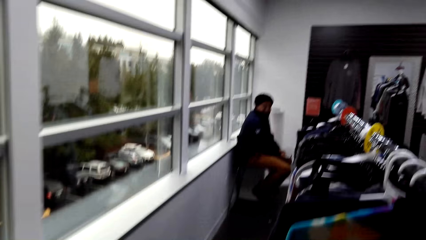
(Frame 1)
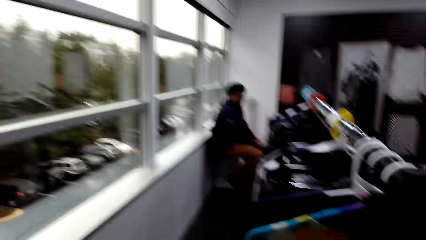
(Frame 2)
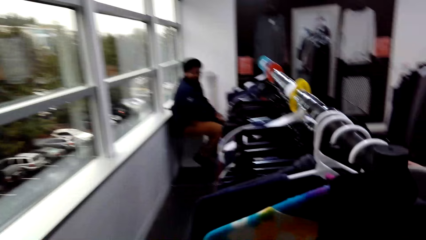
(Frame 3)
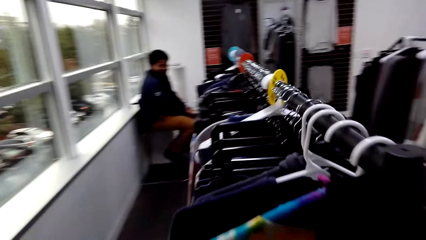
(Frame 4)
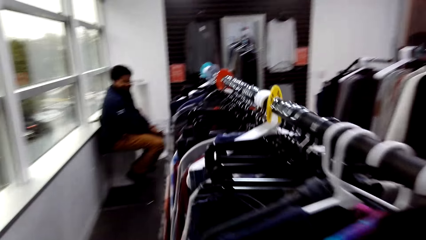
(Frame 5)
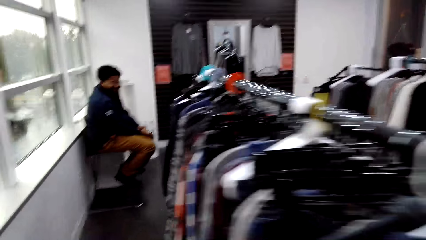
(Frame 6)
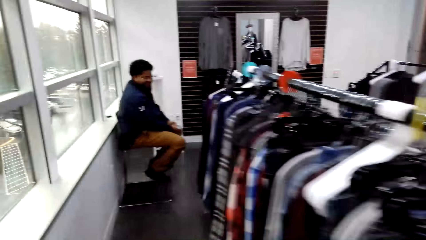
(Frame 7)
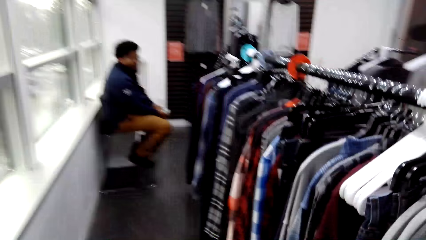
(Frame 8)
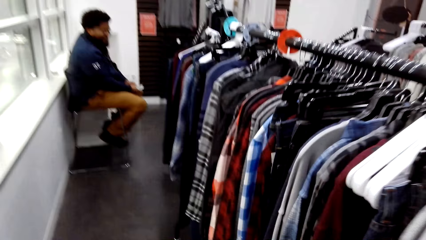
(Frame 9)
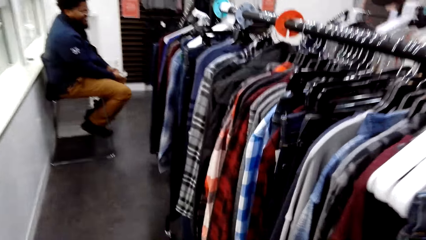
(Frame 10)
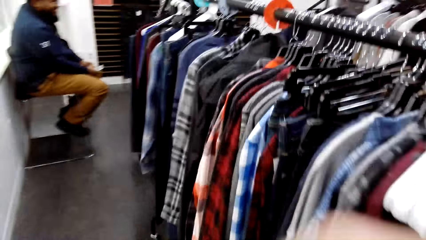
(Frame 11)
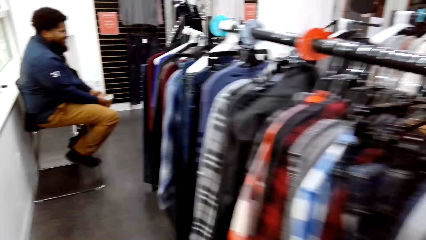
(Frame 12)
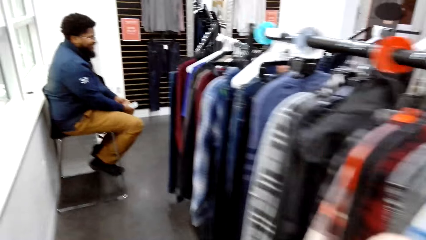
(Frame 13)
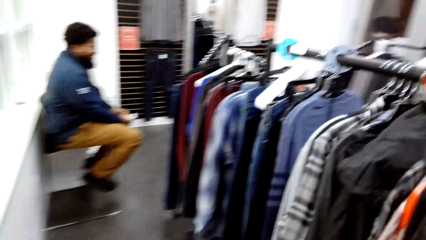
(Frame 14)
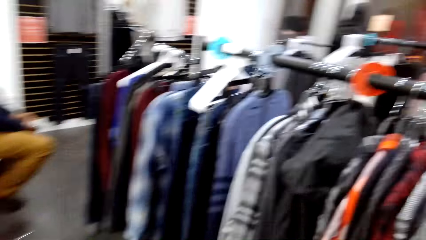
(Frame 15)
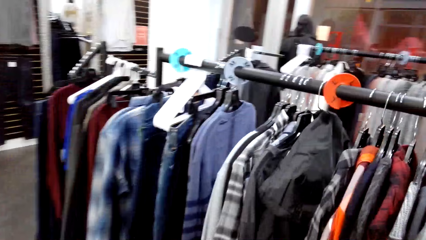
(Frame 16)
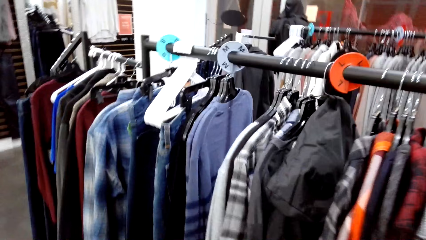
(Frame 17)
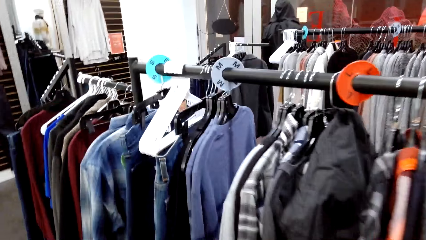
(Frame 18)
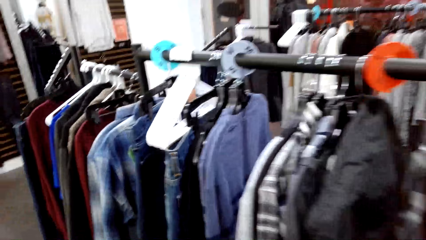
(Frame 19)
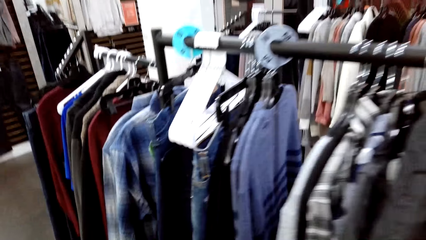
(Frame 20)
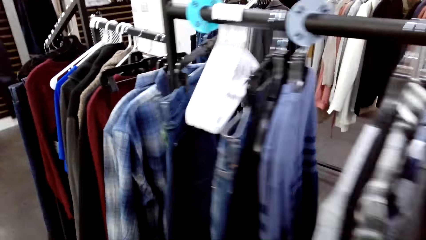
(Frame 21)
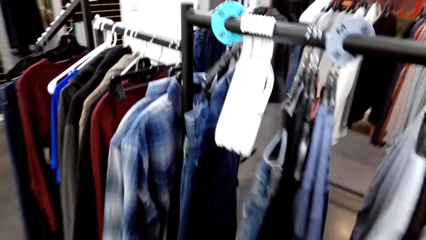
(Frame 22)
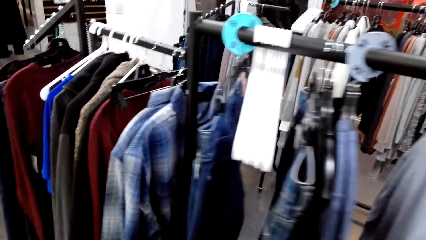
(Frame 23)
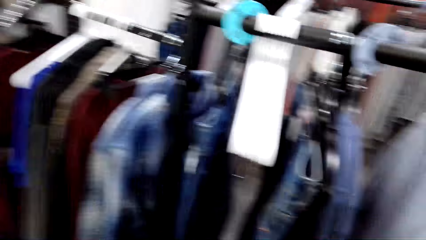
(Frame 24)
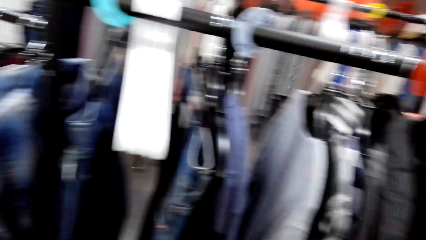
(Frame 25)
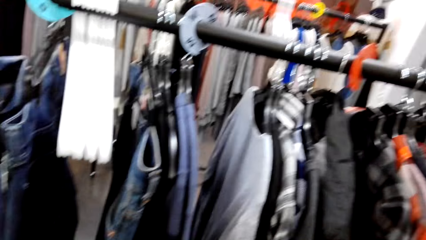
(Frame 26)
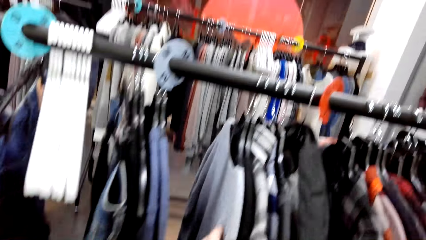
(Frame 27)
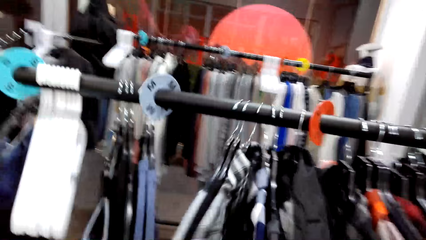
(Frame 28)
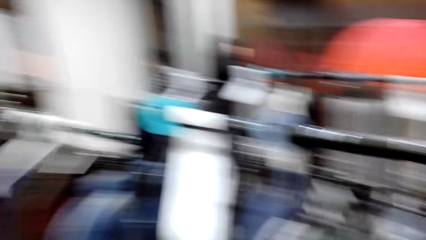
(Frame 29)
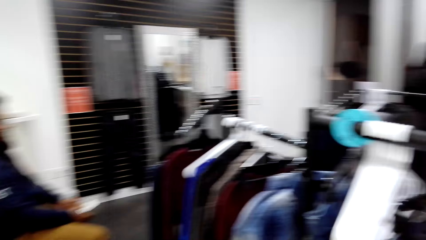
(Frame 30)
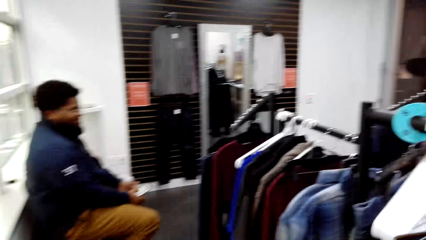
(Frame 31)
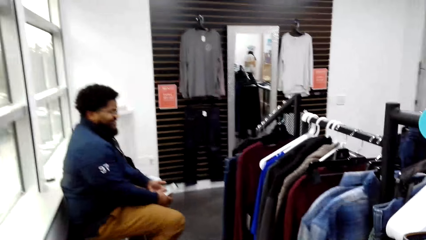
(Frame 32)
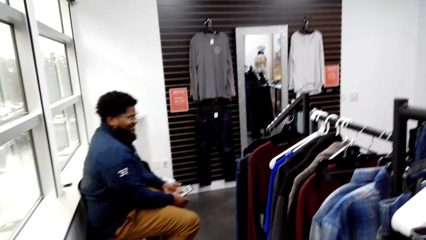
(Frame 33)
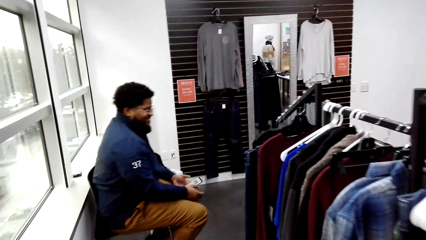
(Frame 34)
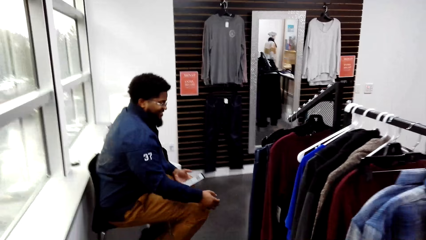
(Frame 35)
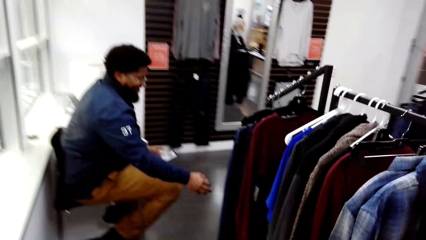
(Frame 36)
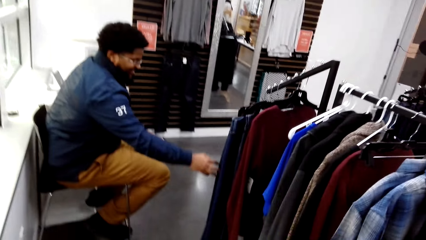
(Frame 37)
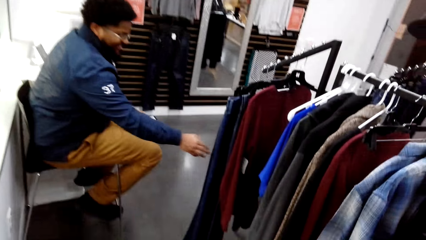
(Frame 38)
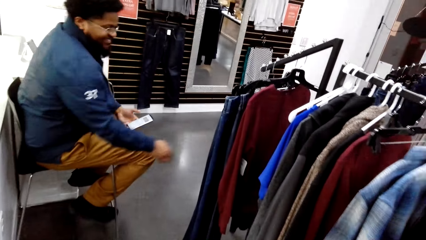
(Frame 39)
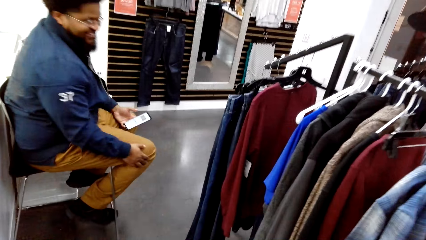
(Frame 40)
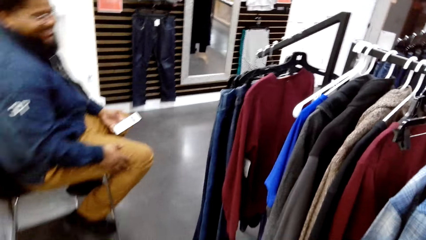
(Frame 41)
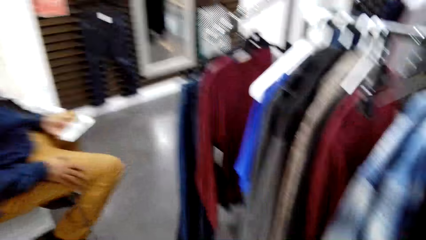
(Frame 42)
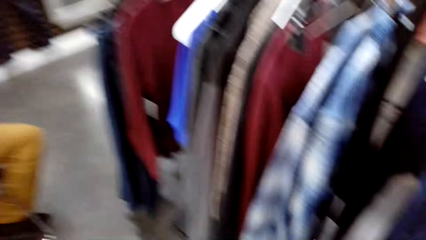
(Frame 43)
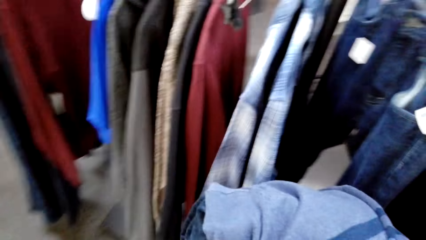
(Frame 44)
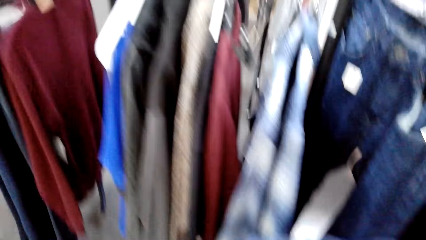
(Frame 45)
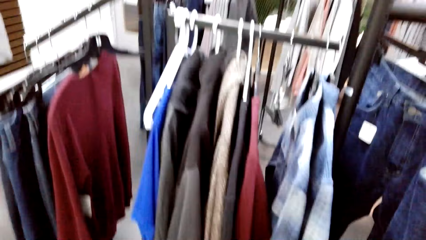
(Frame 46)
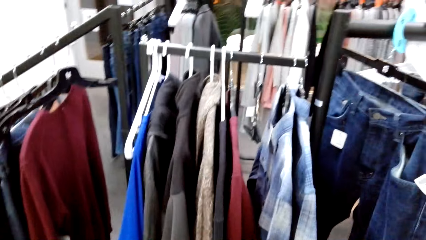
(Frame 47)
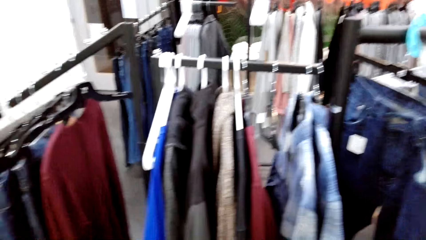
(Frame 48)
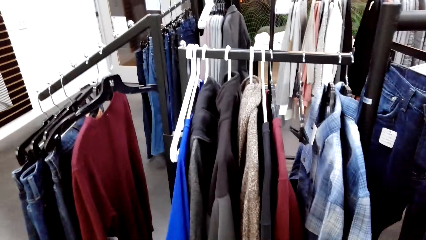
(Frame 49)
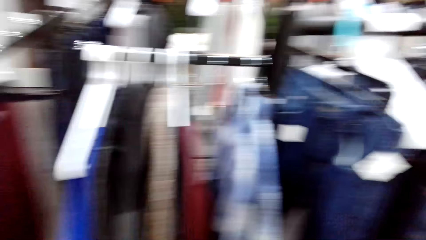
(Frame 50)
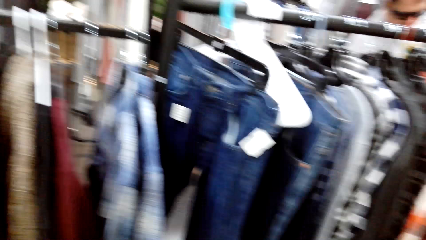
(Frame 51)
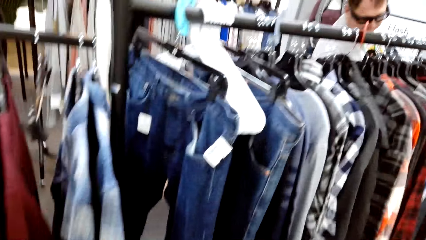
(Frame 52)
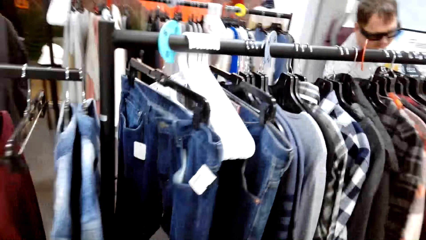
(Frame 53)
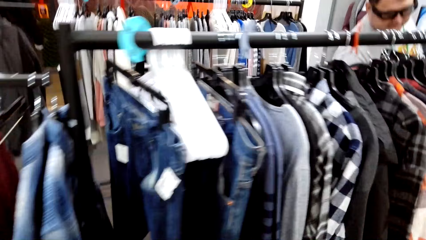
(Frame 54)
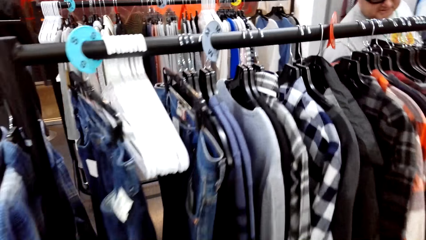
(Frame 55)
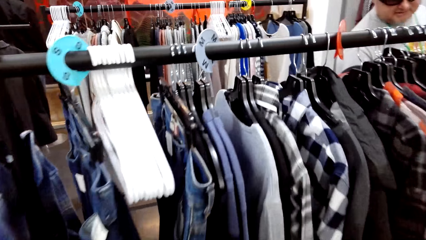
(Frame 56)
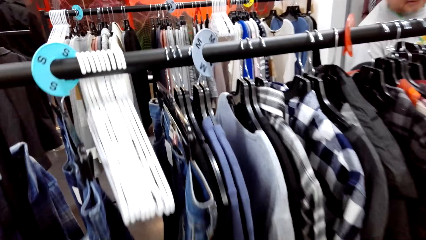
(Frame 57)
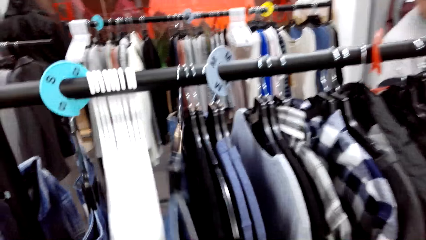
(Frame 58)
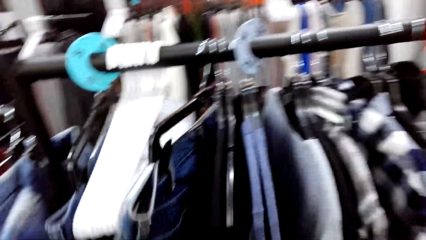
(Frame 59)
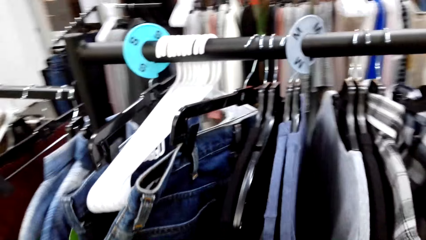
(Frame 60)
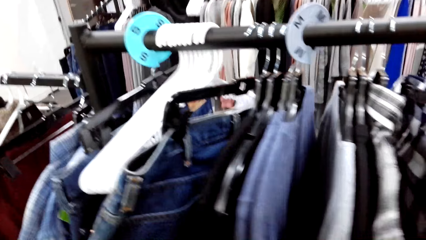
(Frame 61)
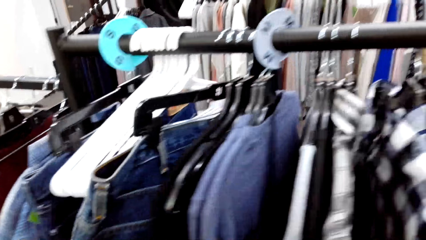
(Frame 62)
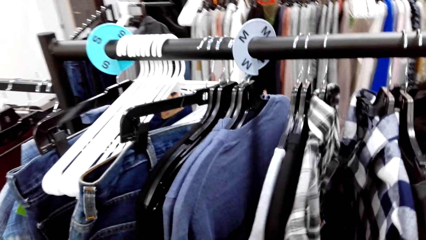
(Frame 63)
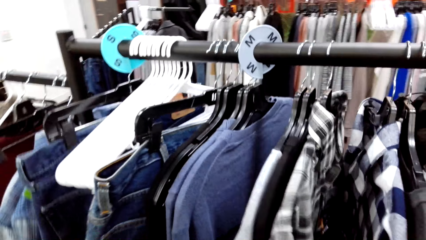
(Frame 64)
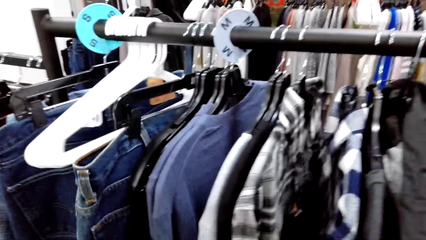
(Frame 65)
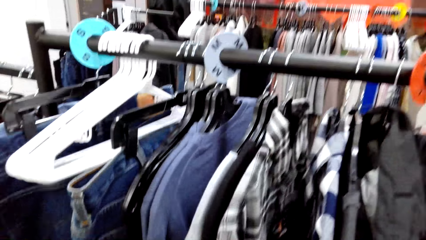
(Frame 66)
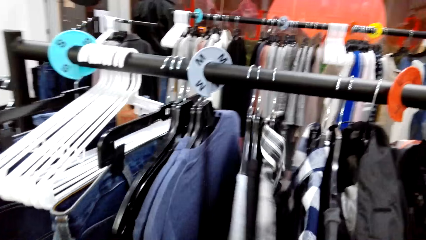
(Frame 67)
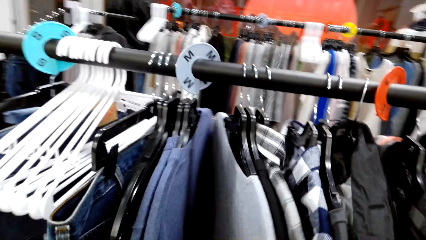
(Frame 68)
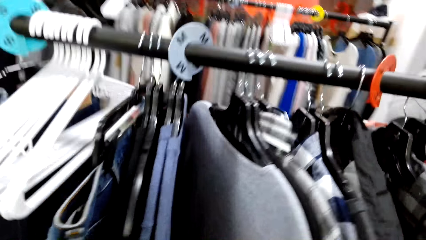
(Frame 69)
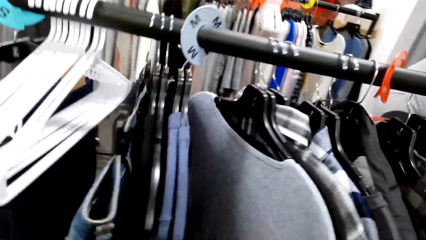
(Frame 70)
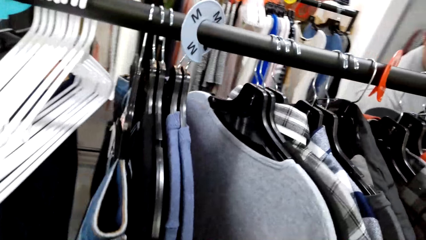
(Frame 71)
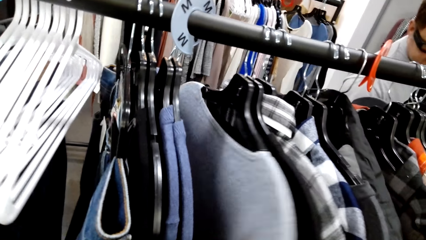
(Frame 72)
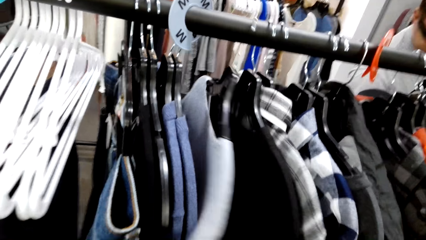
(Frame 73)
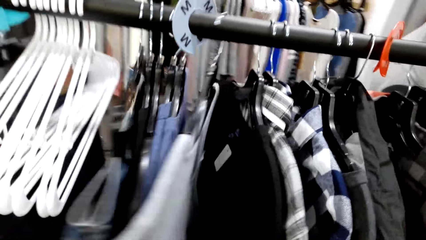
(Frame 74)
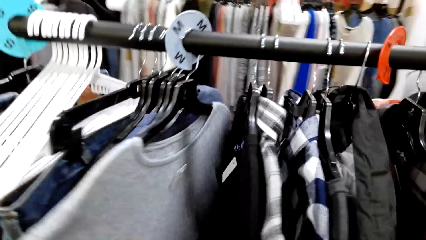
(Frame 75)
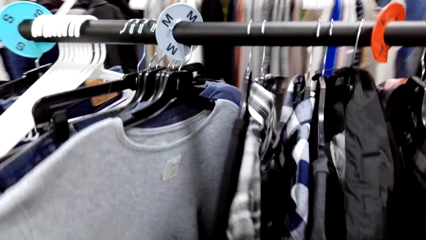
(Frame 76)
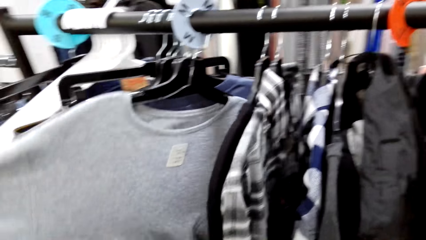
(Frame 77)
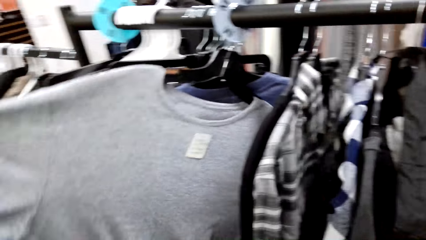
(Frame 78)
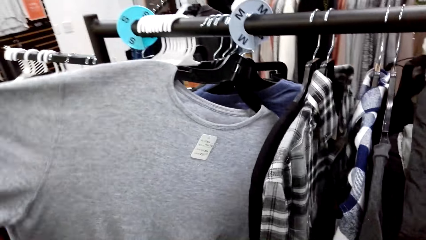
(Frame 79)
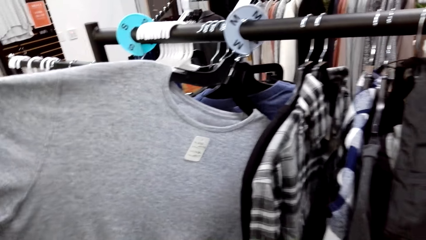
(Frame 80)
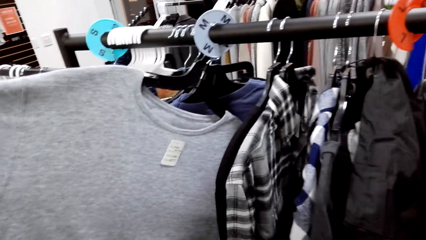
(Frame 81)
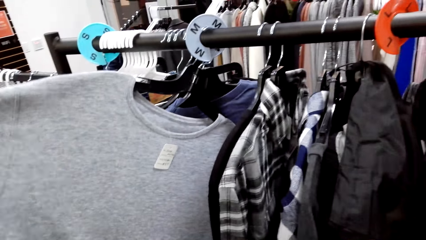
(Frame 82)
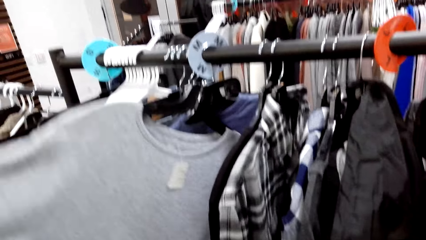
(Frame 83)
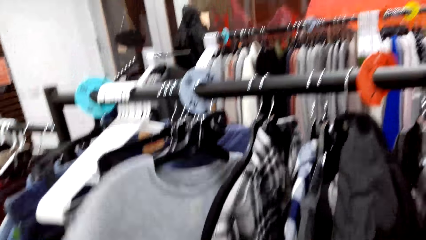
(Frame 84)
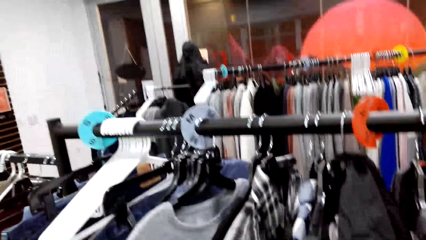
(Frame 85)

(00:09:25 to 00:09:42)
The camera wearer walks around the boutique. They position the cloths on the rack and touch the cloths. A man stretches his hand towards a cloth on the rack, and stretches his hand back. The camera wearer walks along the rack. They look around. They turn the cloths on the rack. They touch the cloths. They sort the cloths. They raise a cloth.
